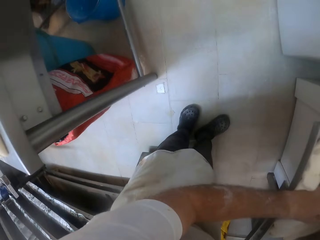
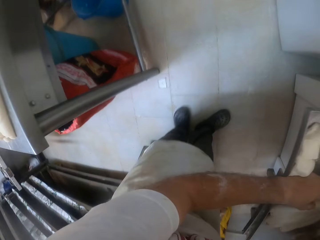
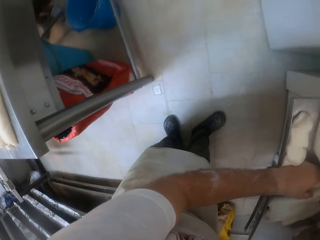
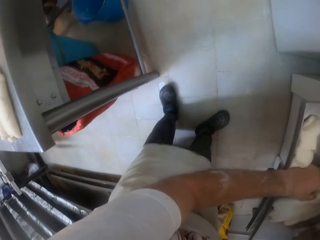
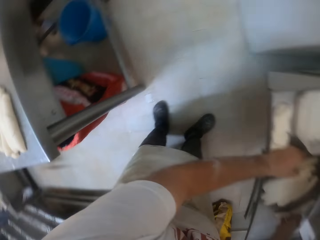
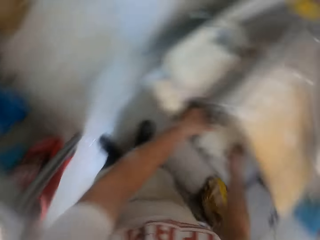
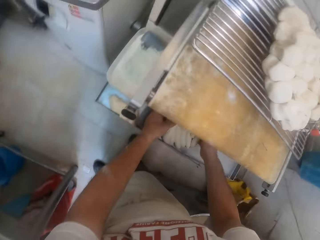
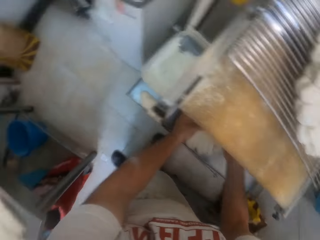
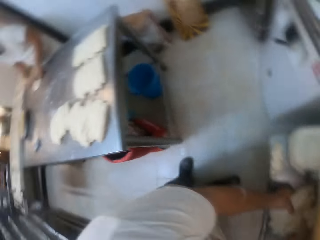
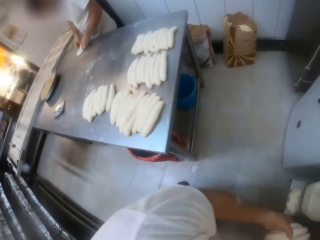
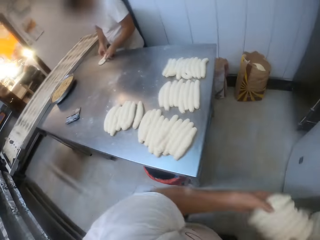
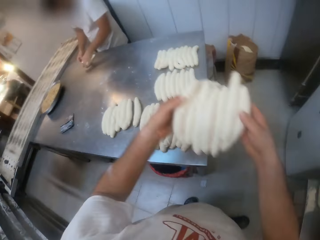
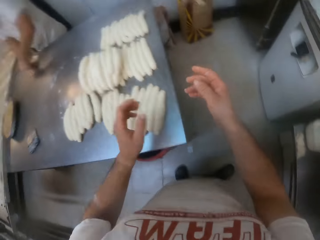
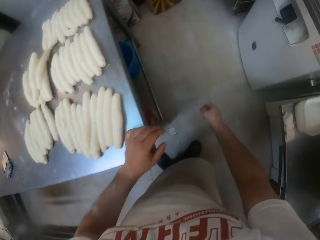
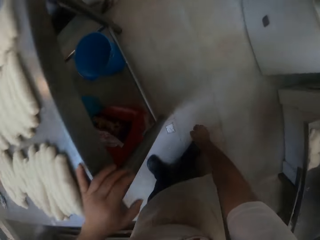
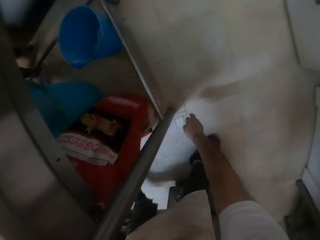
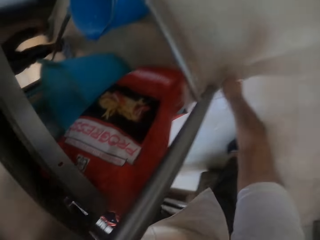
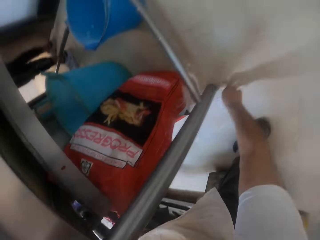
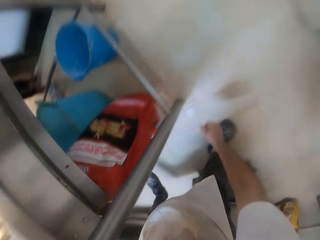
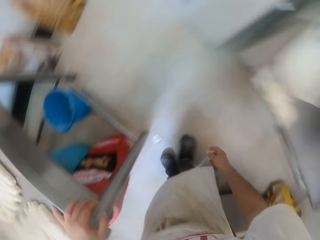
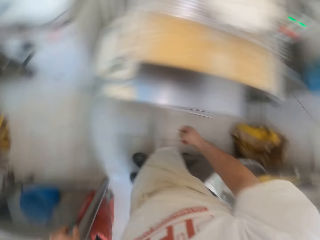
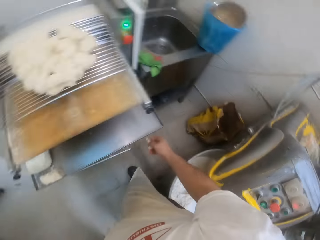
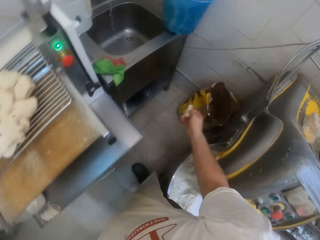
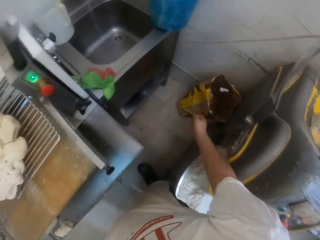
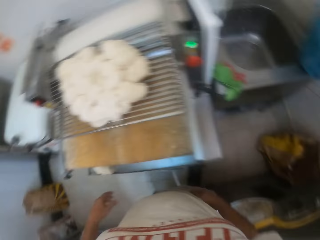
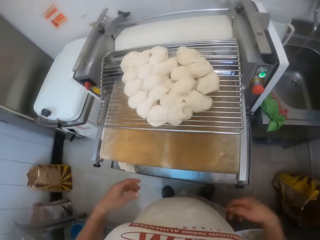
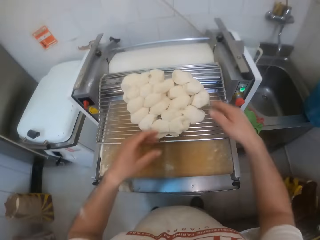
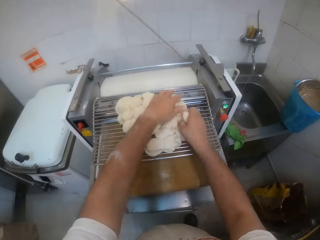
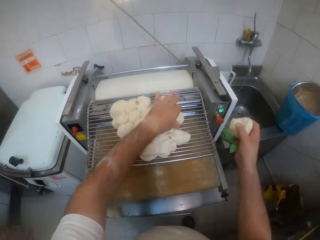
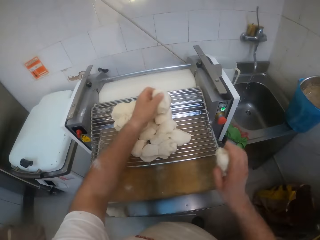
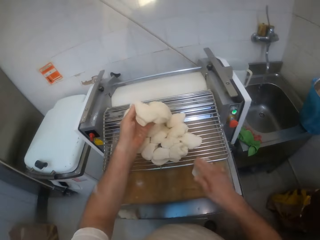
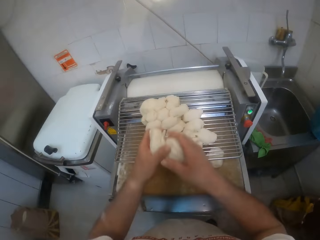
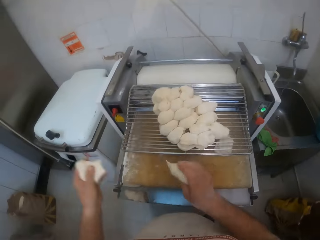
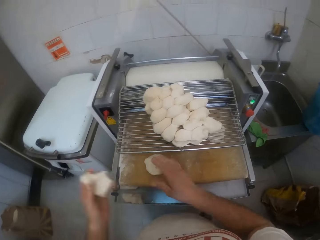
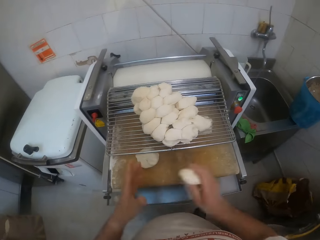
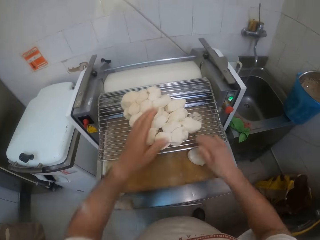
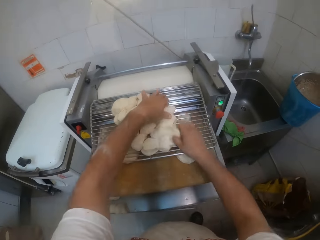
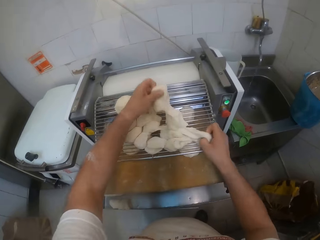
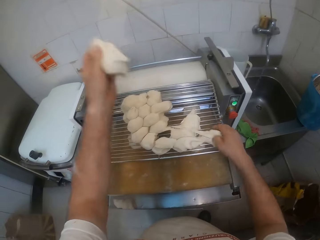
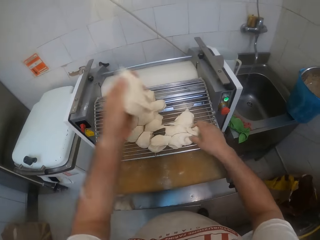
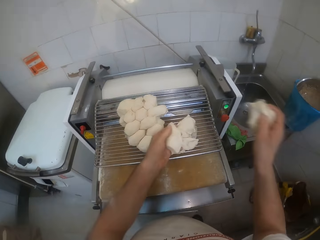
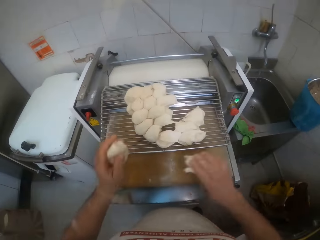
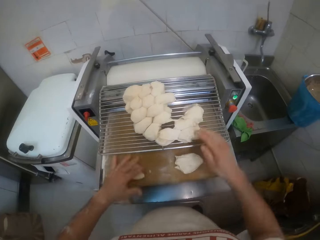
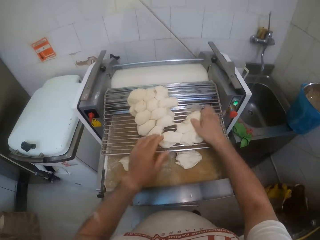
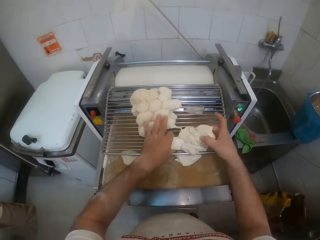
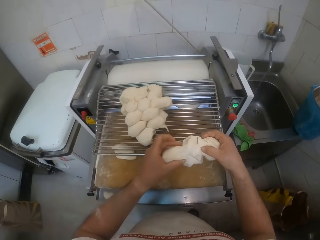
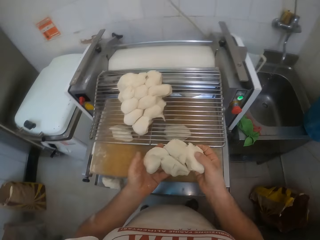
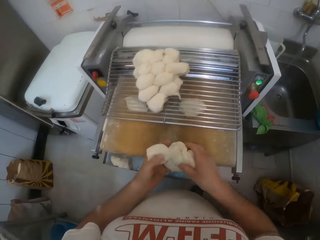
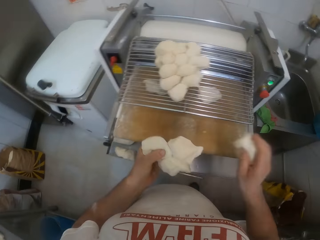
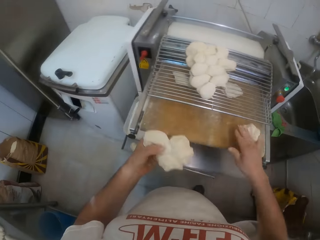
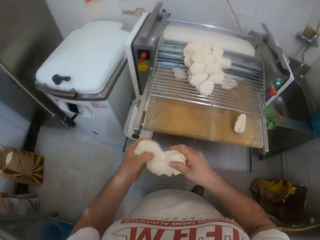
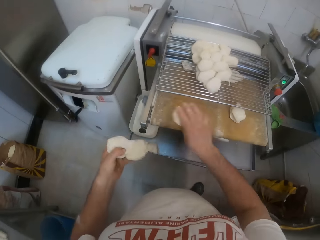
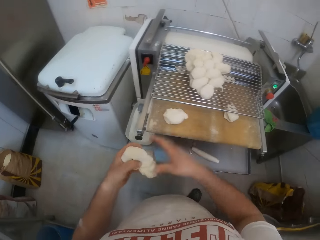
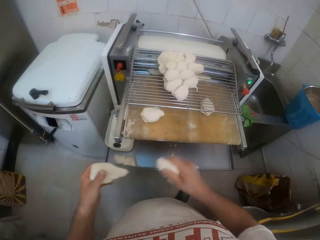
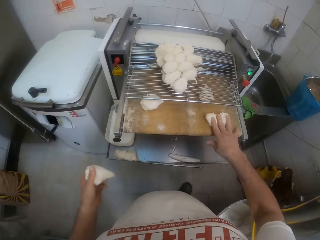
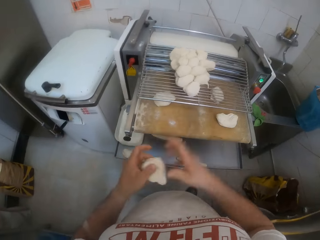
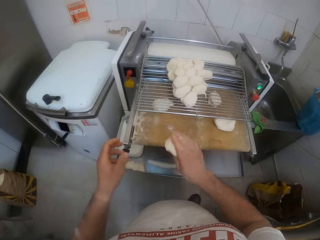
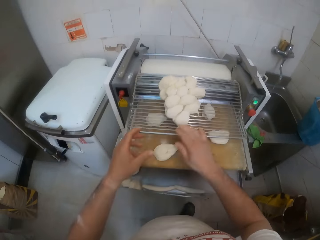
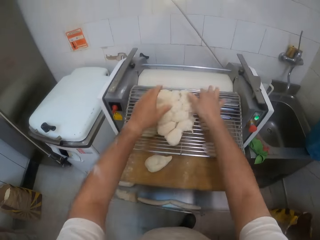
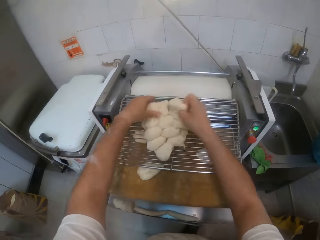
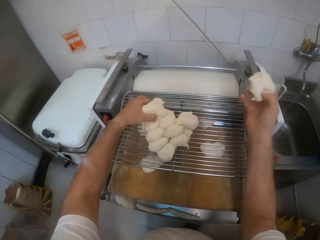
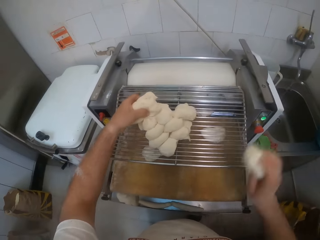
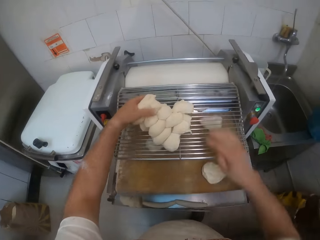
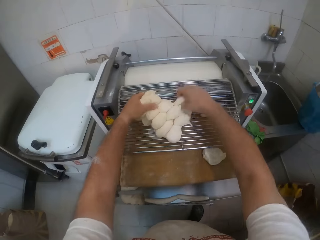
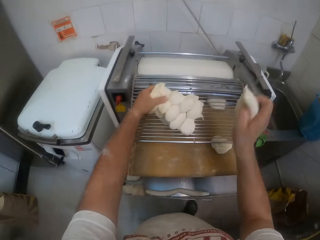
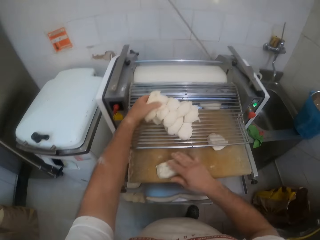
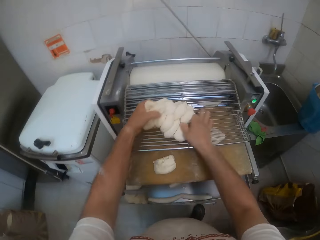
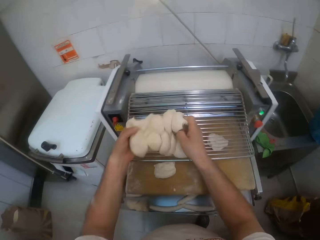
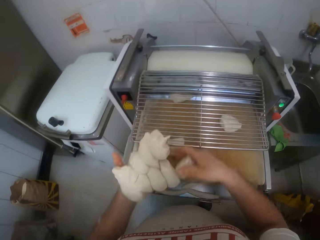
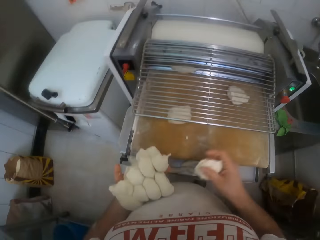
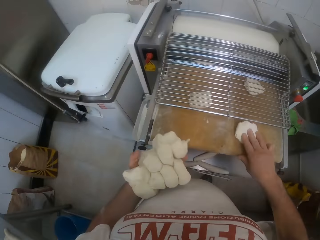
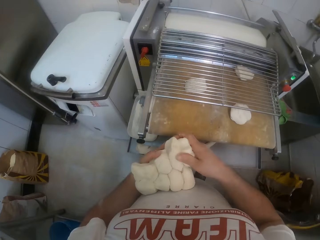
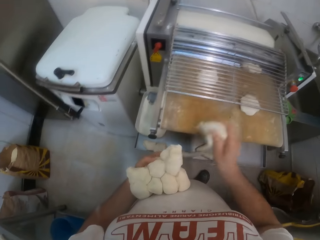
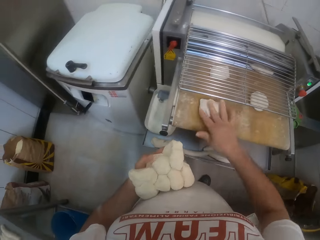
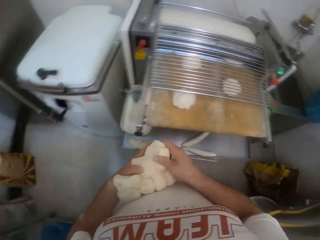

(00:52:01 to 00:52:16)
The camera wearer looks at the floor. He packs the dough from the tray in the dough roller with both hands. He drops the doughs on the table with both hands. He picks up a dough on the floor with his right hand. He throws the dough in a trash bag with his right hand. He drops some doughs in the dough roller from the dough roller tray with both hands. He takes dough. He moves the dough in the dough roller with both hands. He takes dough, places dough on the dough sheeter, takes dough, places dough on the dough sheeter, takes dough and places dough on the dough sheeter.

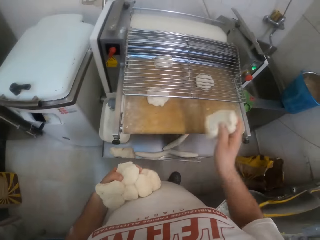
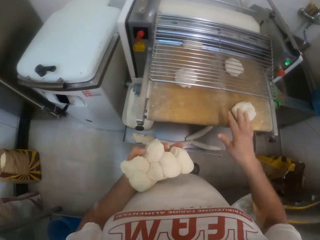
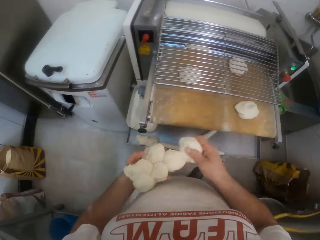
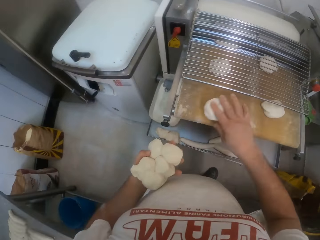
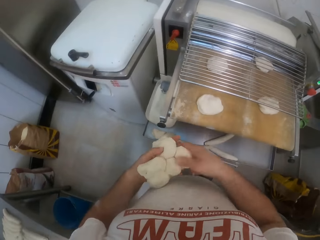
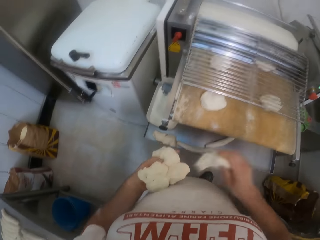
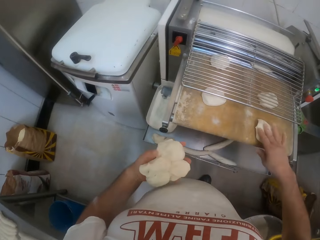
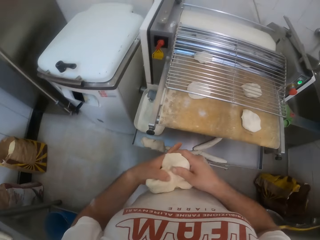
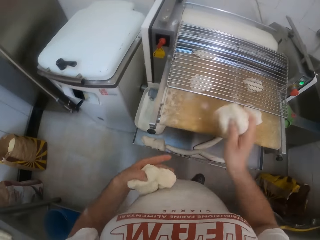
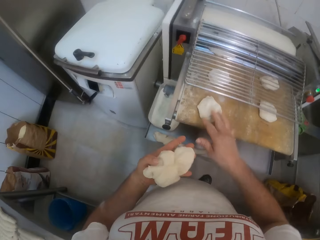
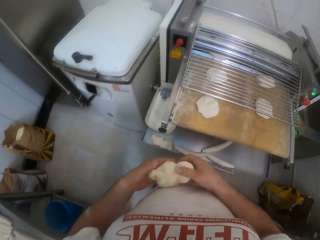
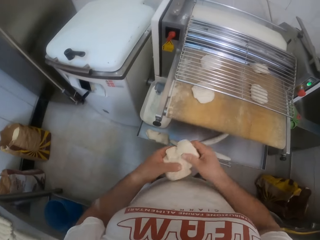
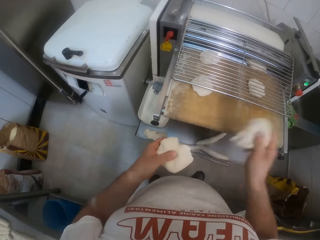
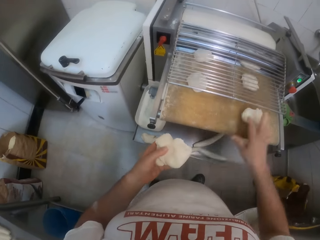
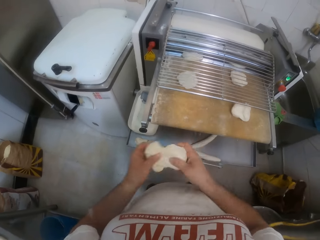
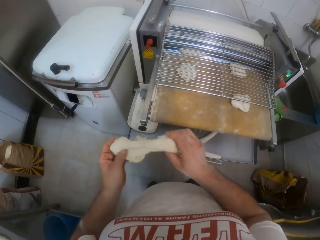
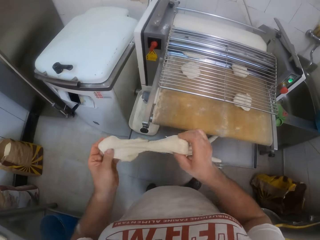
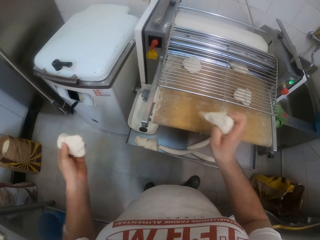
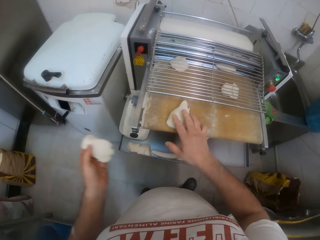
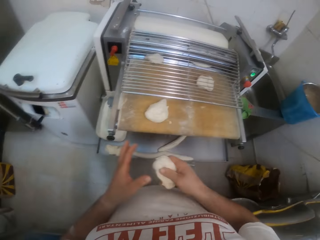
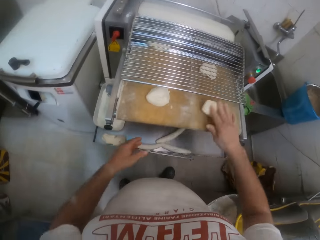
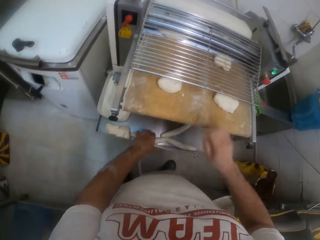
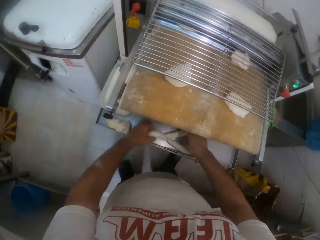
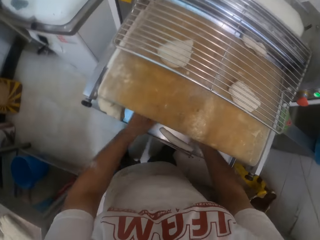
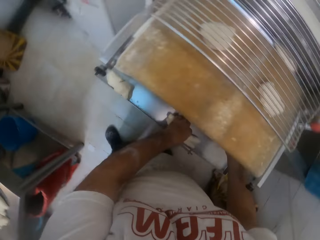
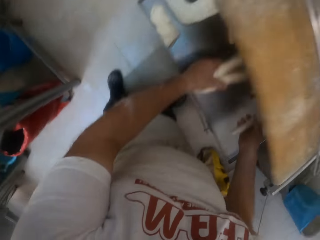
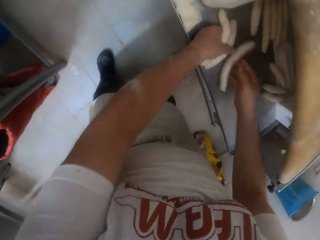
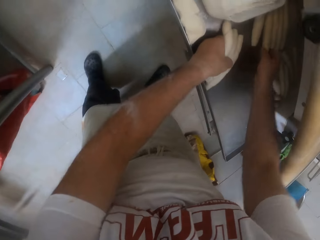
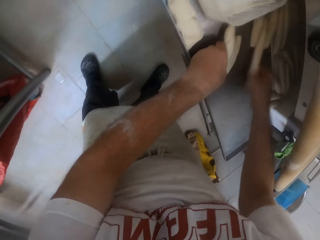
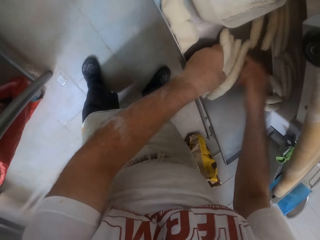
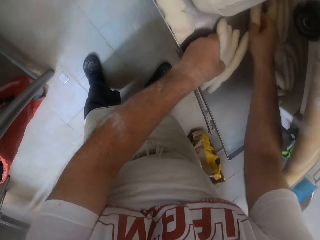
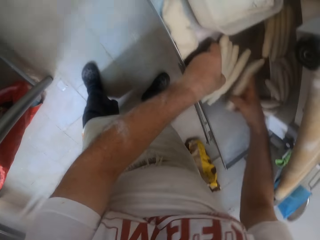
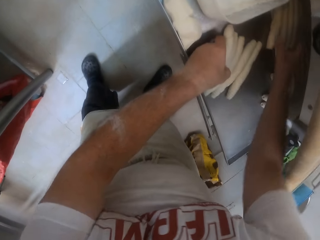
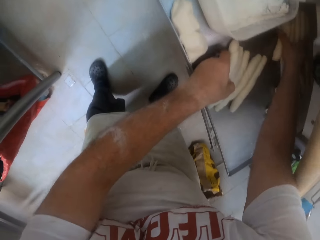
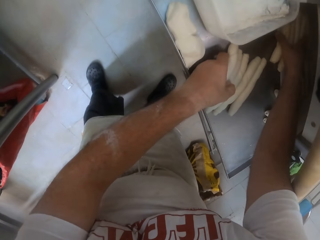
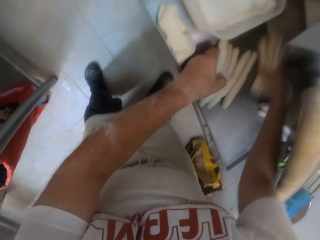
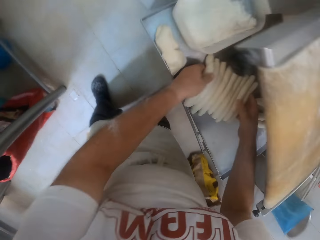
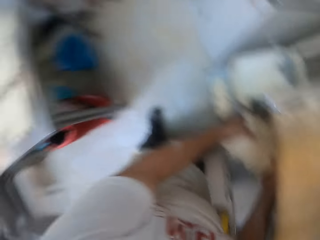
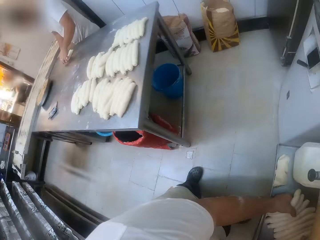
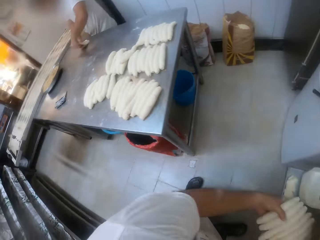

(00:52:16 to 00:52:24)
The camera wearer packs the doughs on the tray in the dough roller with both hands. They collect dough.
